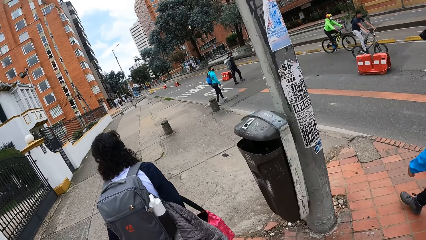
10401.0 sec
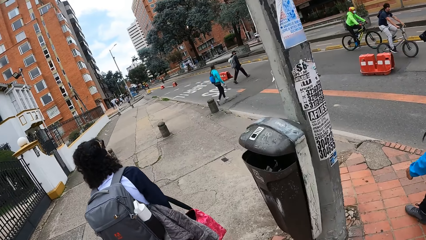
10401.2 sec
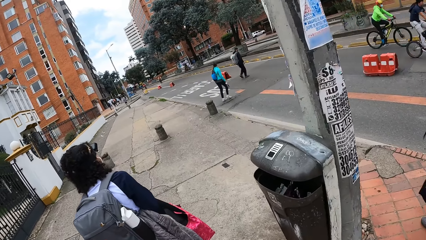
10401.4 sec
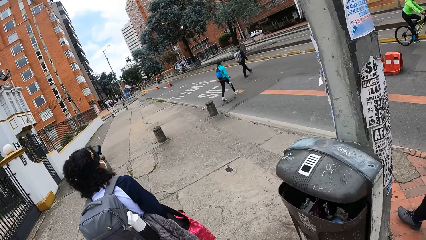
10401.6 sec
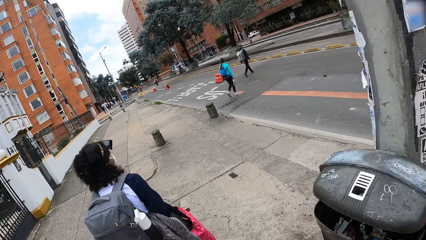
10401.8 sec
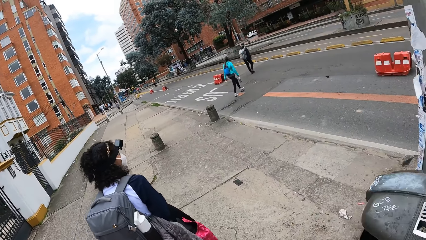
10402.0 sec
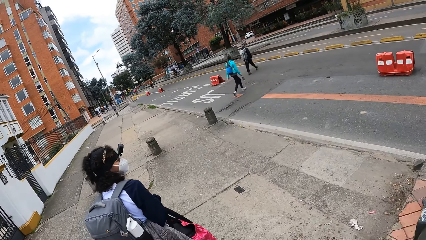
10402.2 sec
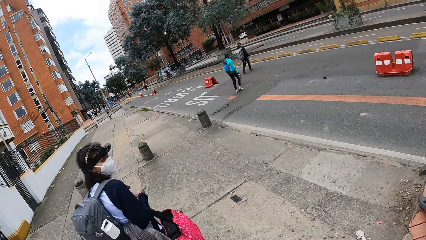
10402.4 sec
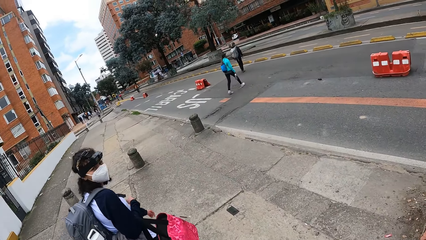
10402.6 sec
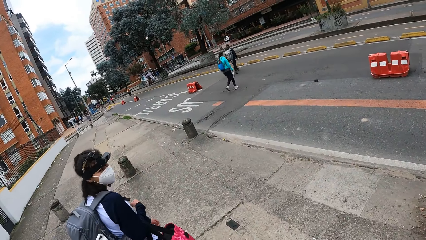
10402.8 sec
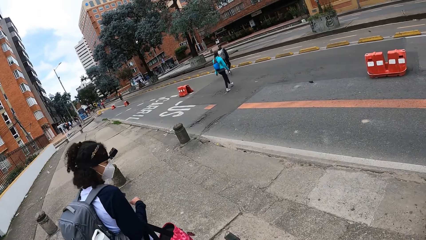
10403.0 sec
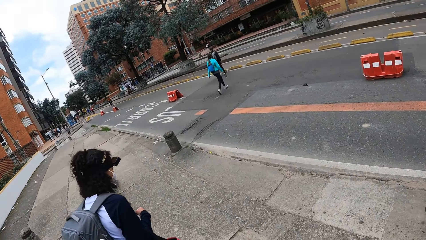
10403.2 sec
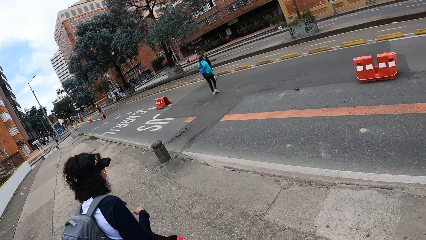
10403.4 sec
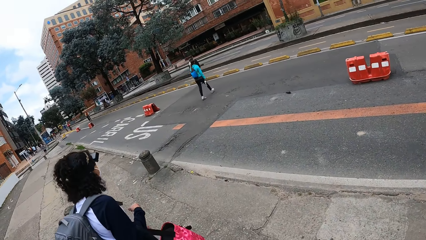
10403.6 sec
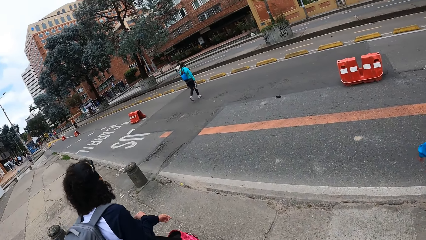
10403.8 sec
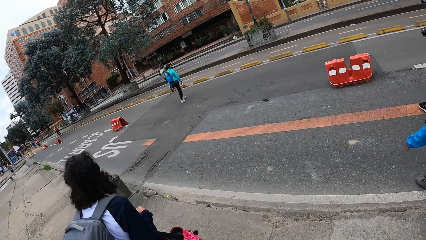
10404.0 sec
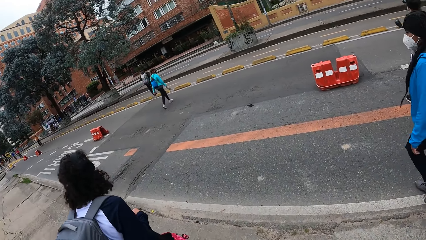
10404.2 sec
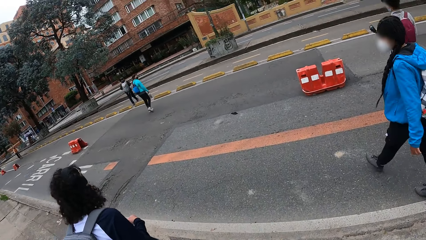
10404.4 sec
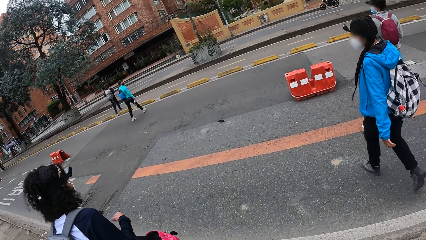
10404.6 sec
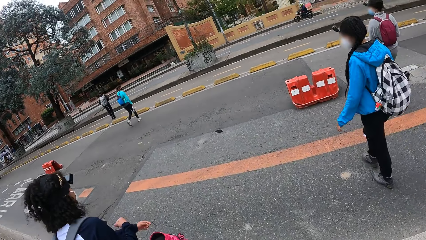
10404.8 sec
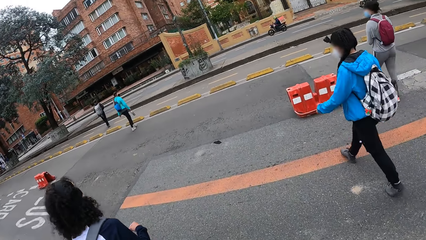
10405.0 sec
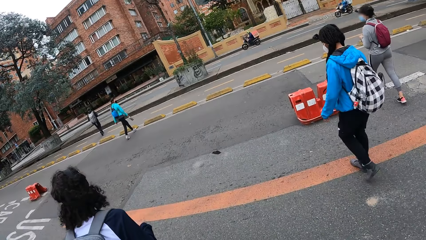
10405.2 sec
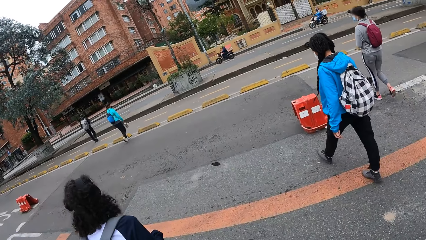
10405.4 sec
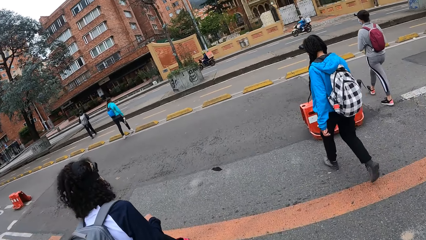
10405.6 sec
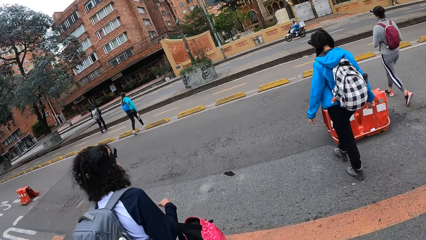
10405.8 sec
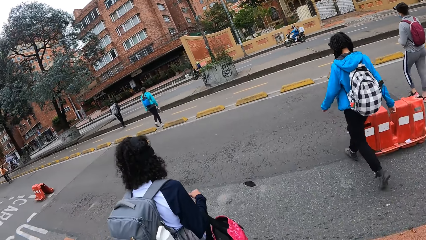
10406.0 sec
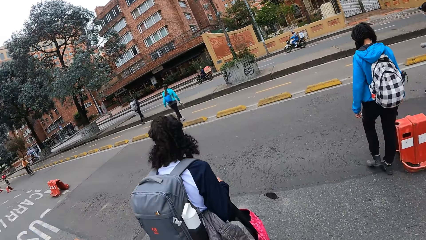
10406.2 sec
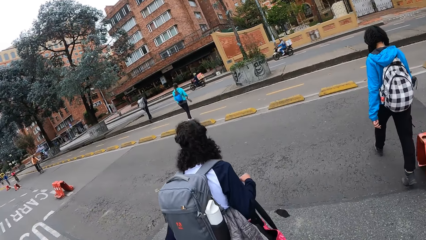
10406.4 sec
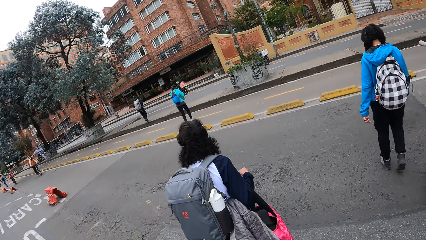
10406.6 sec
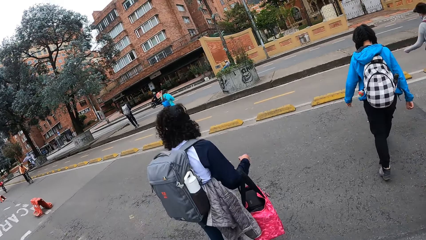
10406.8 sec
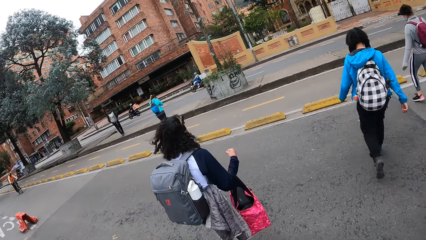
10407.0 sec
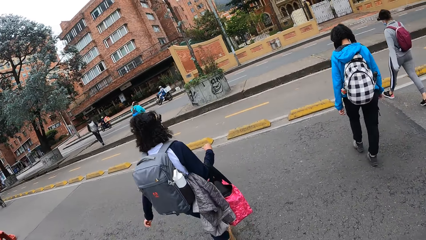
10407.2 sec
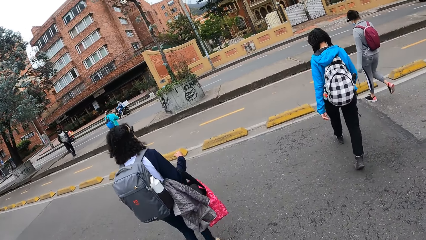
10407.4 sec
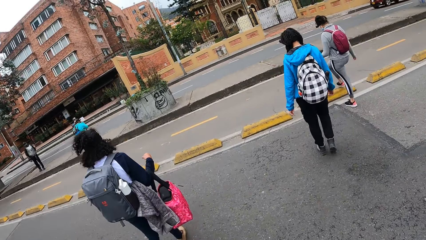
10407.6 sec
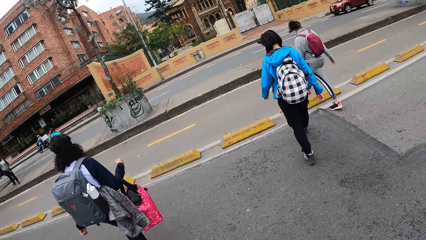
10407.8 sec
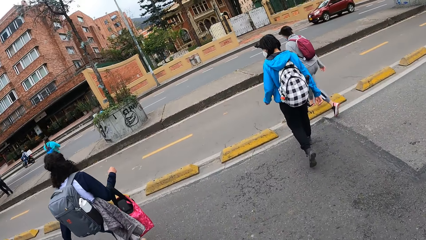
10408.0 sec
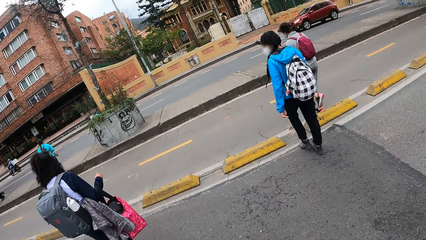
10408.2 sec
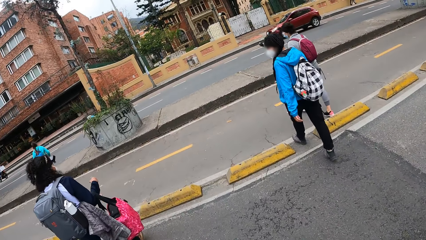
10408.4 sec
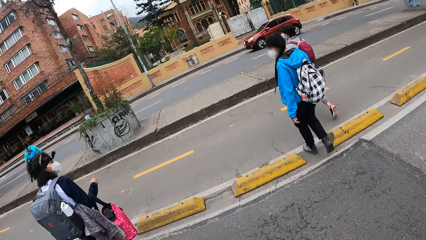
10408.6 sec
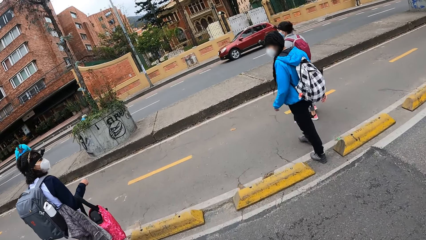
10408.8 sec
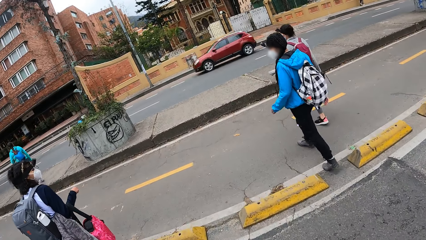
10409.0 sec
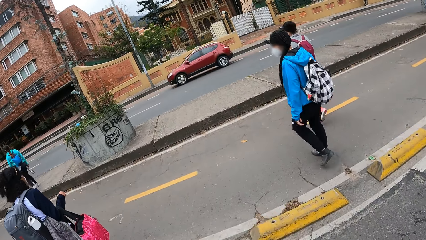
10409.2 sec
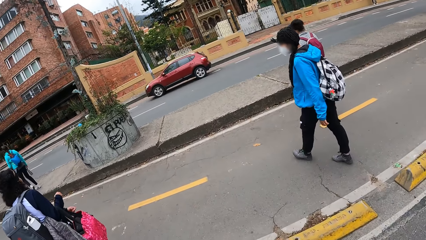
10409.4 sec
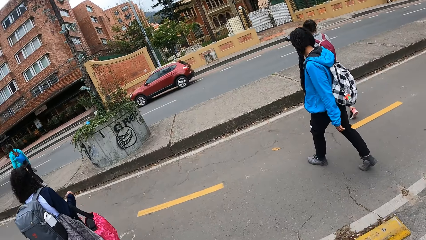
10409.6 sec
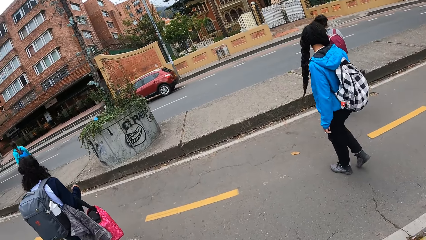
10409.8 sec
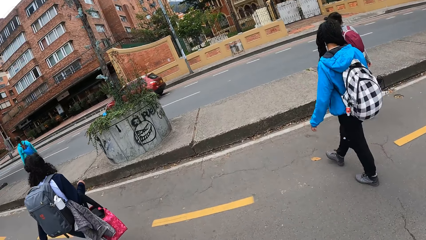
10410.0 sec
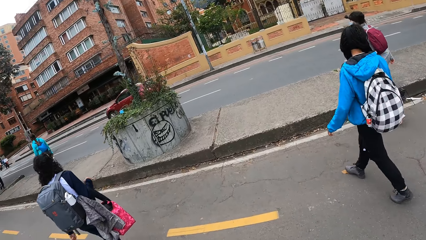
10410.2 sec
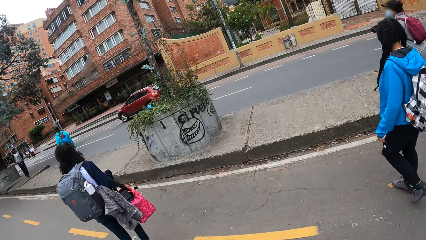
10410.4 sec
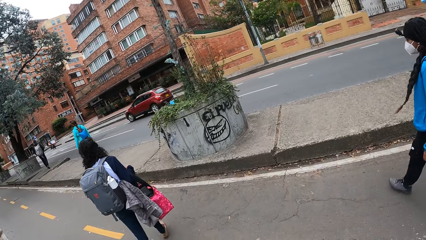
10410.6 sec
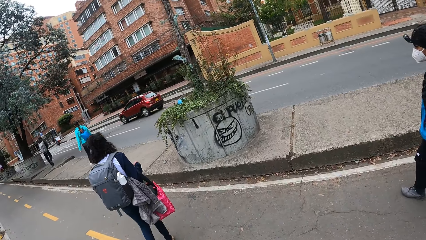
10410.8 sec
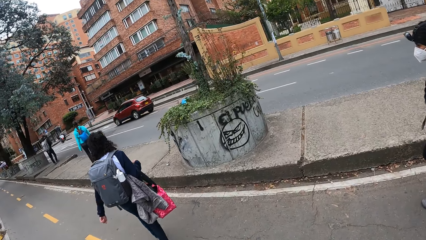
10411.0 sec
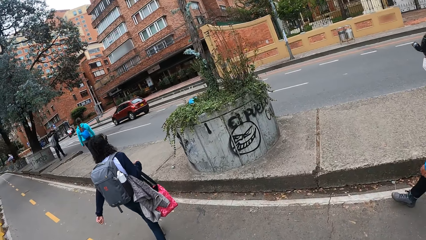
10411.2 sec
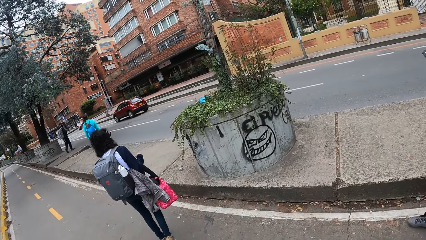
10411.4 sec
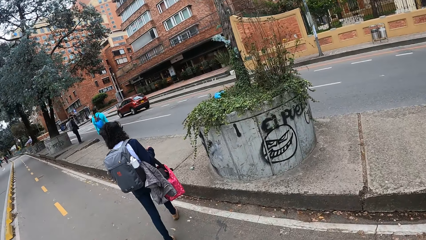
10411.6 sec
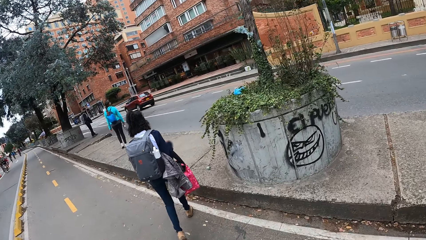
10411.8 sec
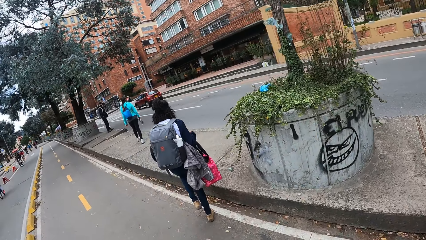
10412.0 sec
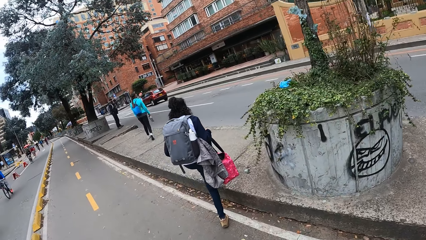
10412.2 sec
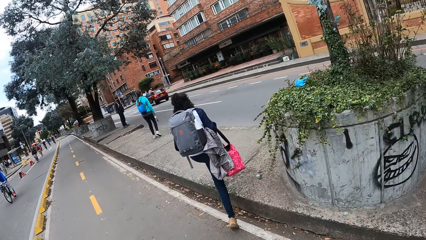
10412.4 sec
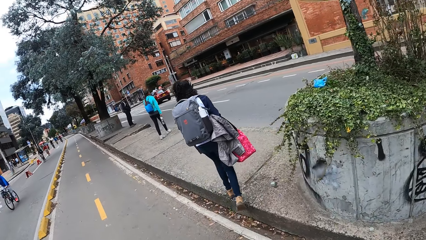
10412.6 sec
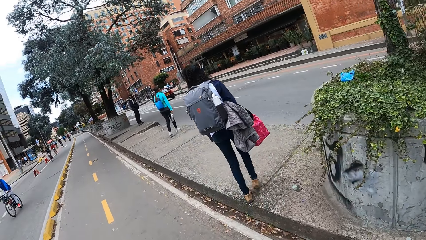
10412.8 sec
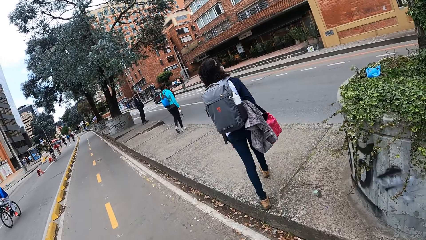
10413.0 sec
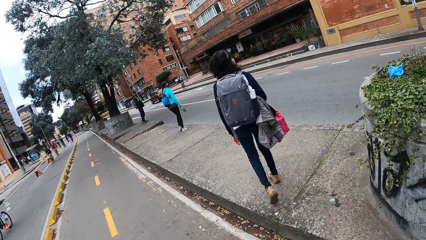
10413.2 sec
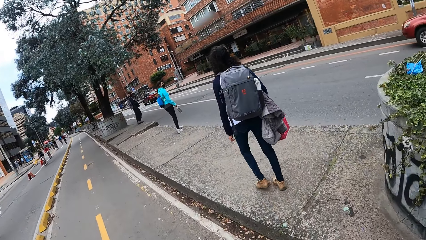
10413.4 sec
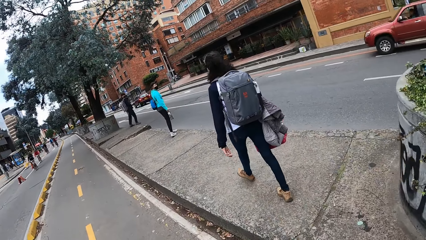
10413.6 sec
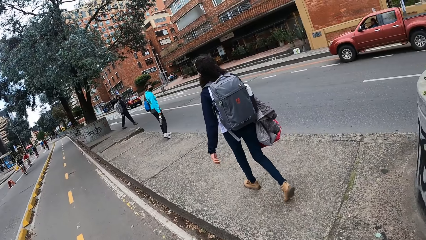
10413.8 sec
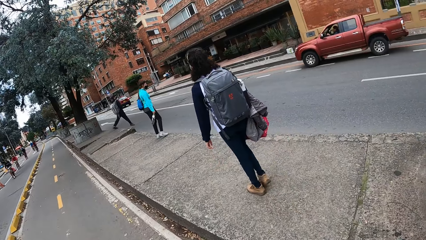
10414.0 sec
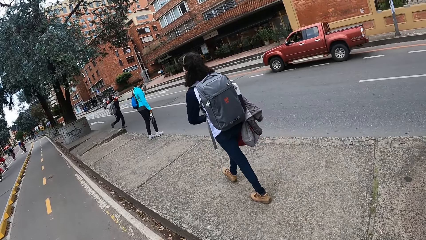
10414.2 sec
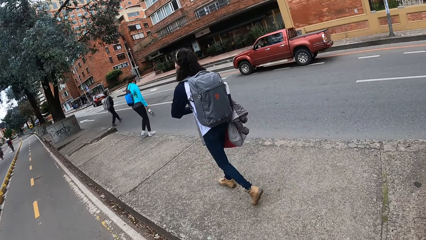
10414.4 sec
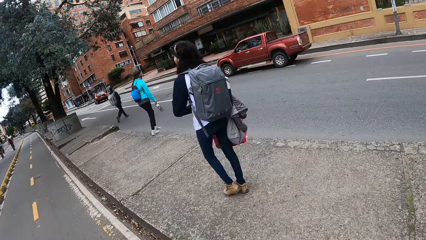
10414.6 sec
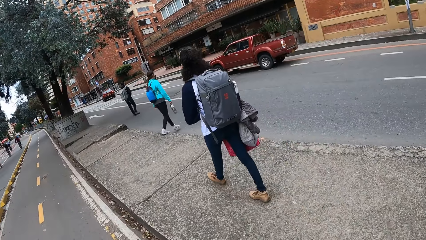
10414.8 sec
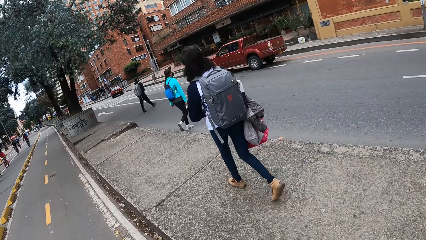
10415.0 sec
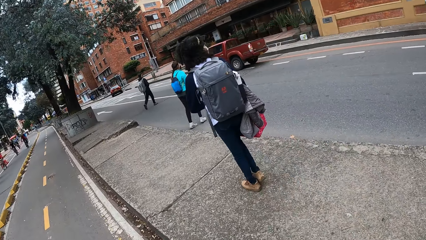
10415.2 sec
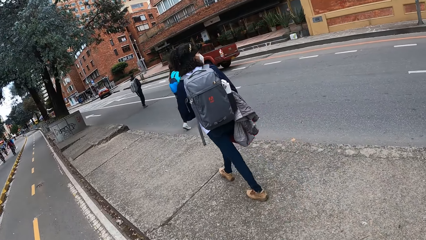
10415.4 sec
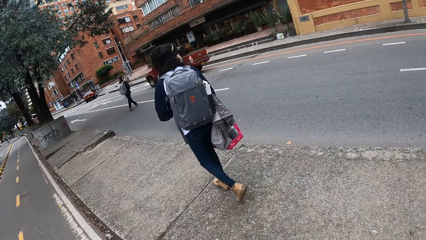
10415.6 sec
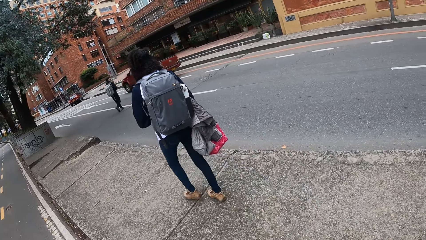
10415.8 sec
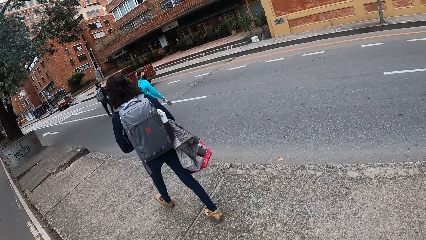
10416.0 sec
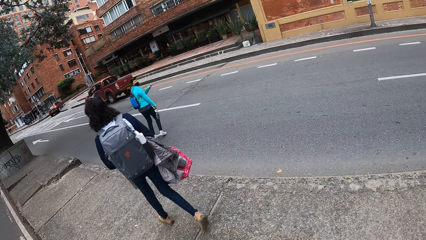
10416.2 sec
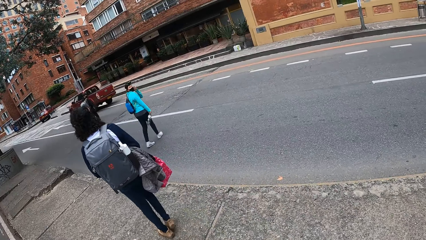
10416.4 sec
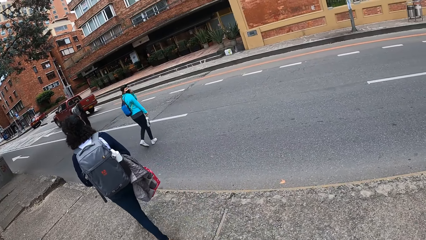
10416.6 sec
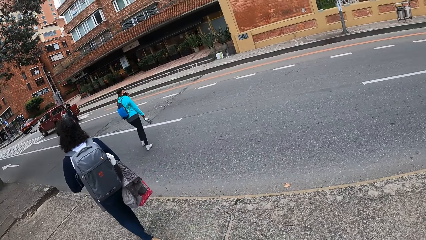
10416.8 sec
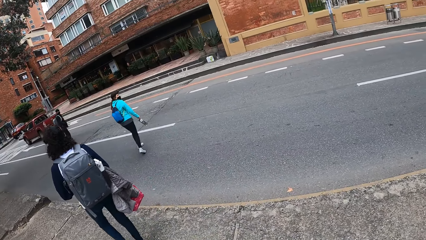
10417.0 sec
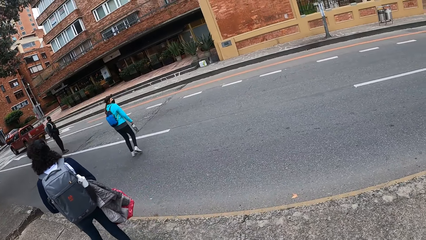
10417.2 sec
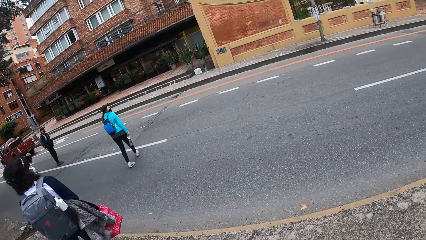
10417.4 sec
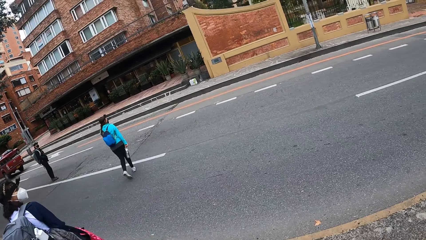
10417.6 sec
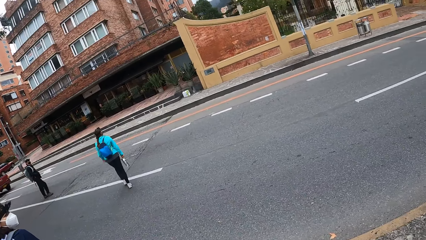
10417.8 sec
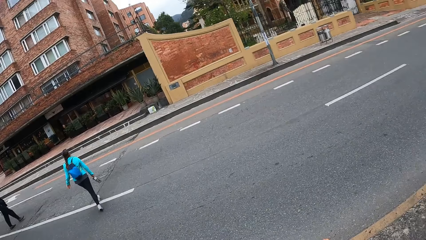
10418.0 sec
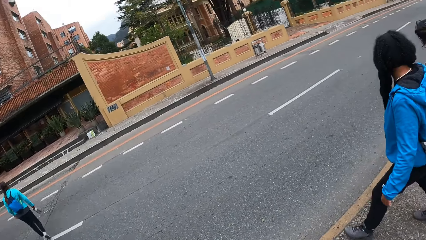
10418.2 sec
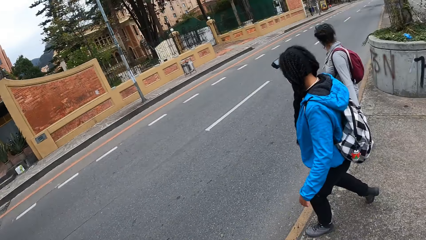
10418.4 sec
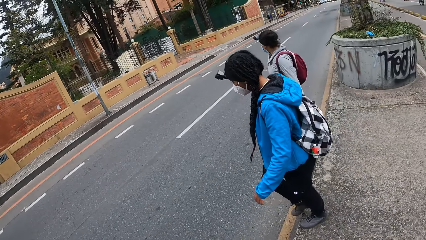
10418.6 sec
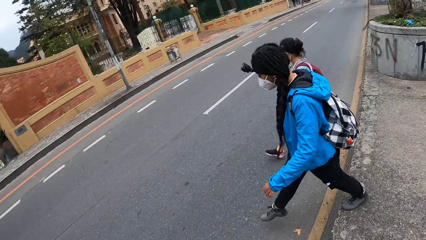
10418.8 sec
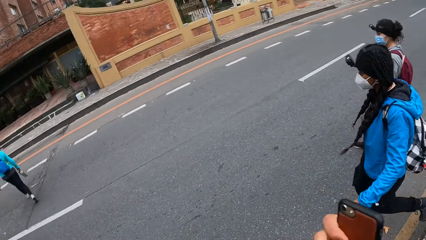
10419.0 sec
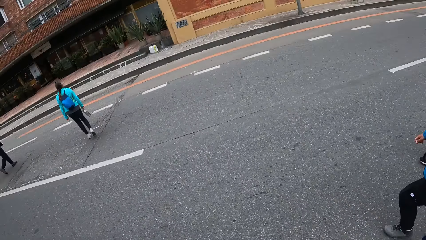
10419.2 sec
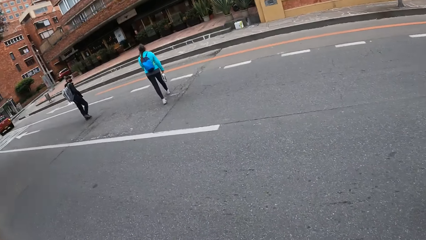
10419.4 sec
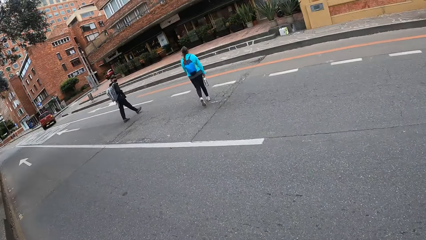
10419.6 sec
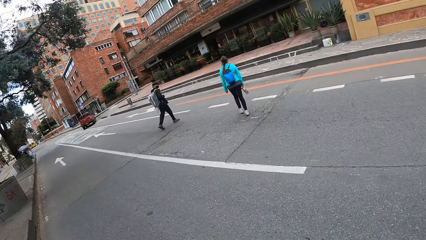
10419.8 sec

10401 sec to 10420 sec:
A girl crosses the road. Another girl crosses the road. A third girl crosses the road. The camera wearer crosses the road and walks on the road.
